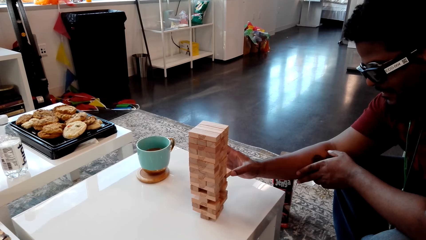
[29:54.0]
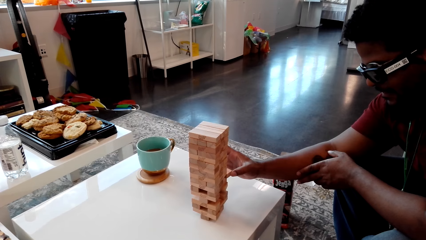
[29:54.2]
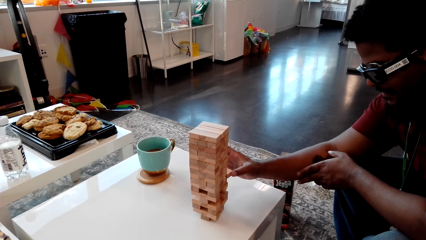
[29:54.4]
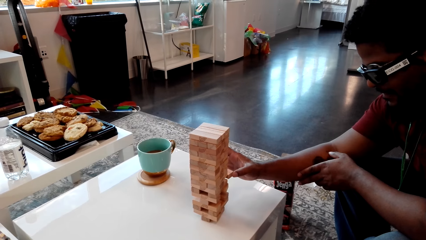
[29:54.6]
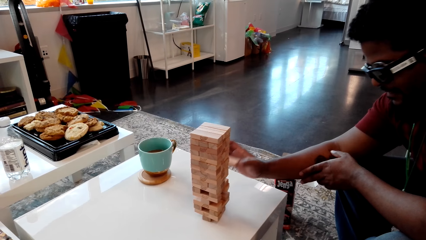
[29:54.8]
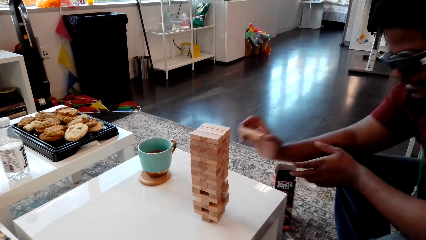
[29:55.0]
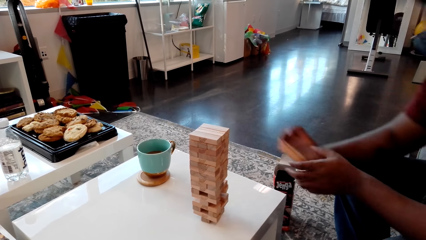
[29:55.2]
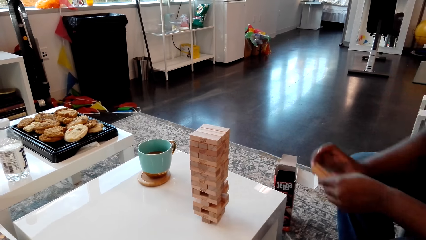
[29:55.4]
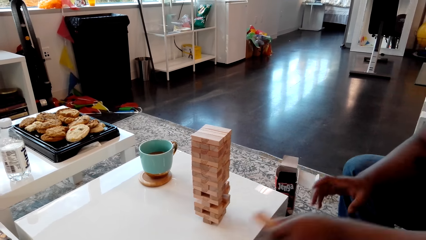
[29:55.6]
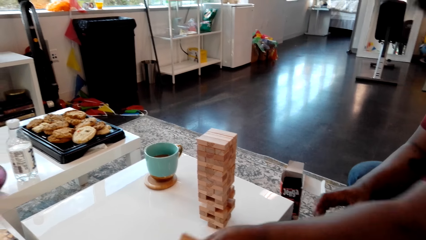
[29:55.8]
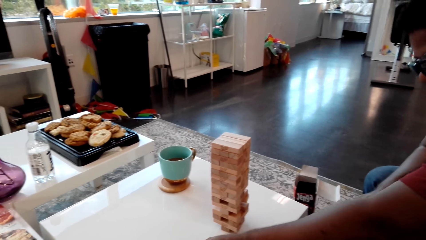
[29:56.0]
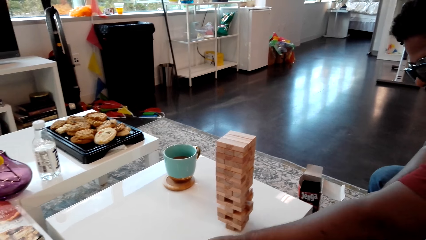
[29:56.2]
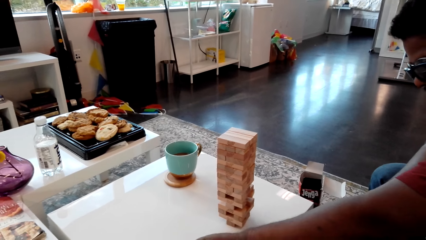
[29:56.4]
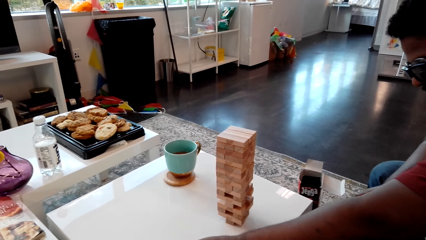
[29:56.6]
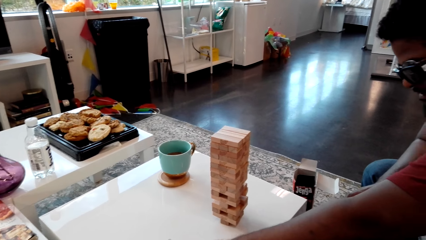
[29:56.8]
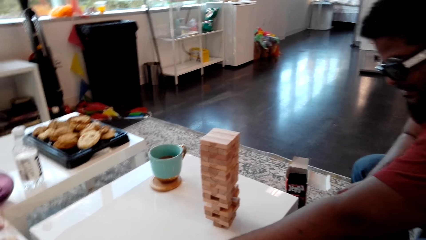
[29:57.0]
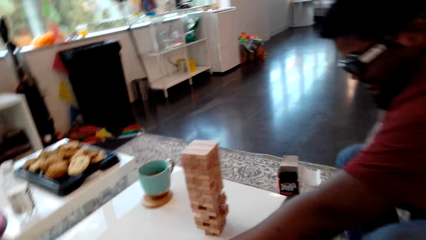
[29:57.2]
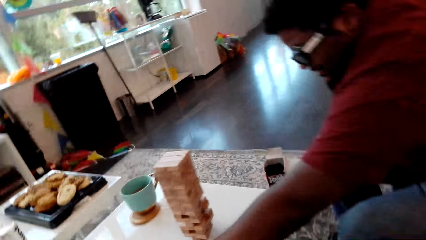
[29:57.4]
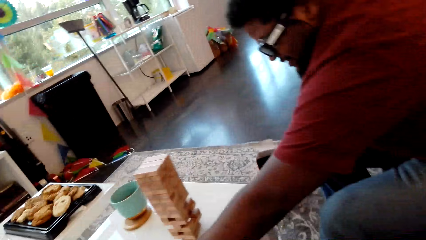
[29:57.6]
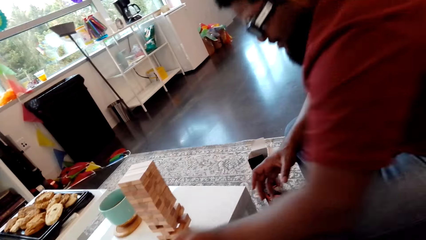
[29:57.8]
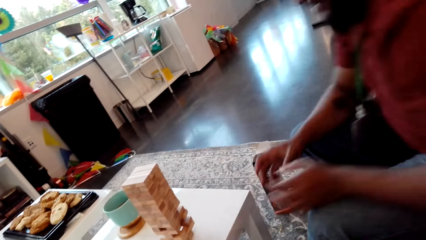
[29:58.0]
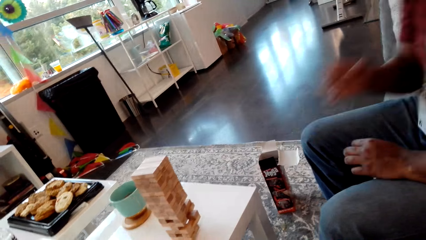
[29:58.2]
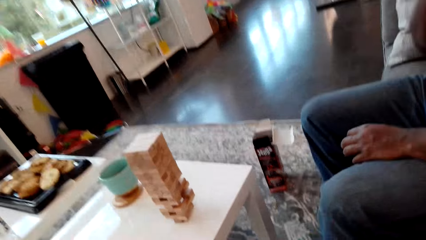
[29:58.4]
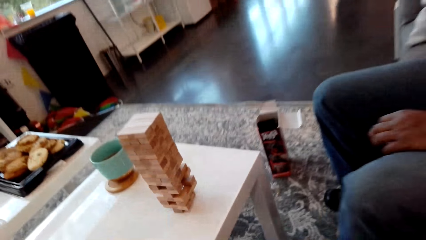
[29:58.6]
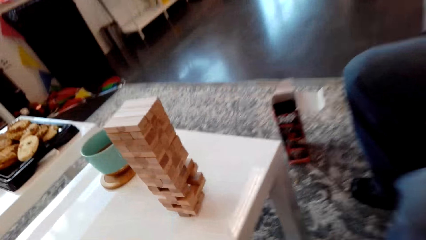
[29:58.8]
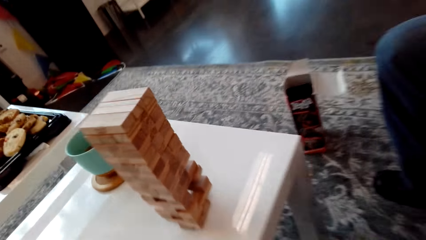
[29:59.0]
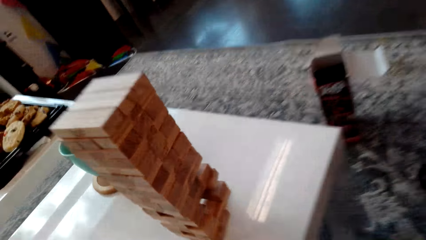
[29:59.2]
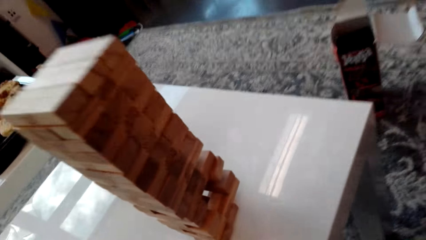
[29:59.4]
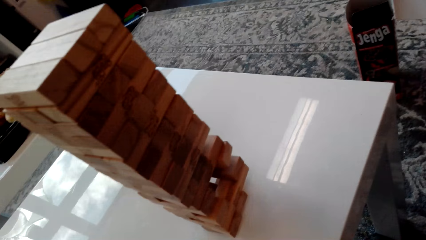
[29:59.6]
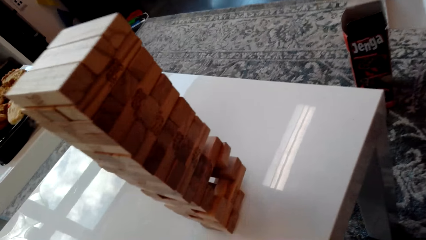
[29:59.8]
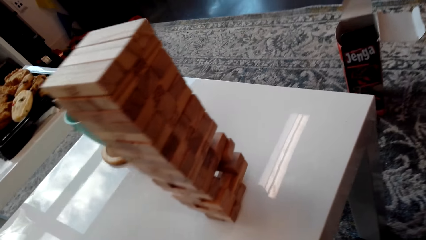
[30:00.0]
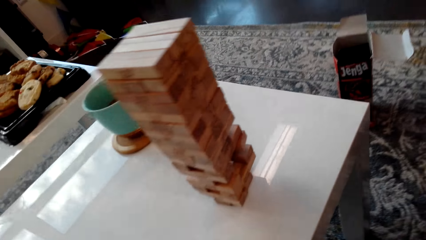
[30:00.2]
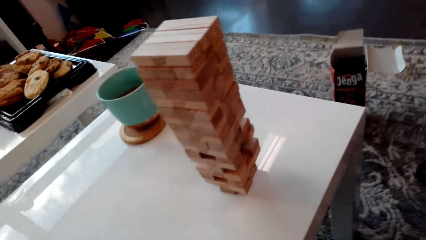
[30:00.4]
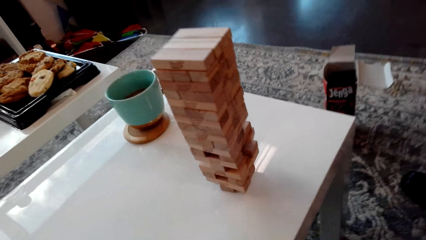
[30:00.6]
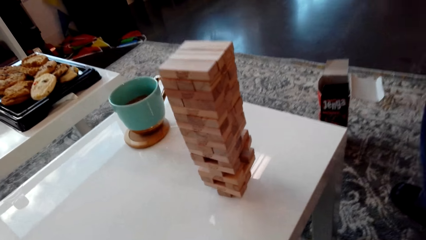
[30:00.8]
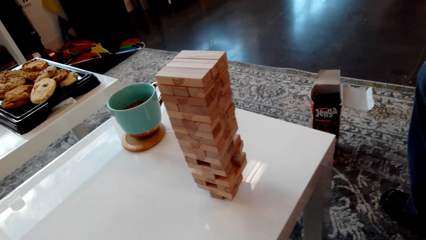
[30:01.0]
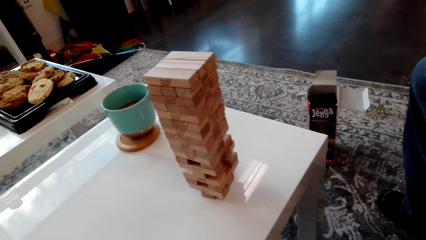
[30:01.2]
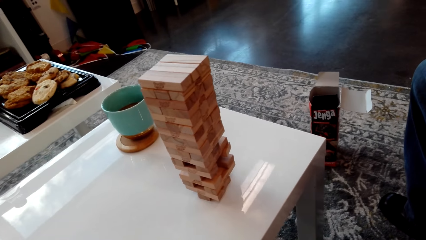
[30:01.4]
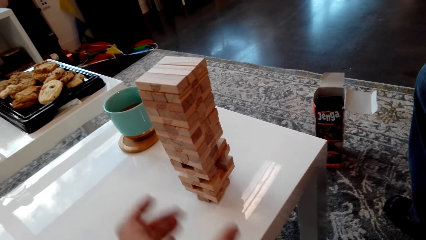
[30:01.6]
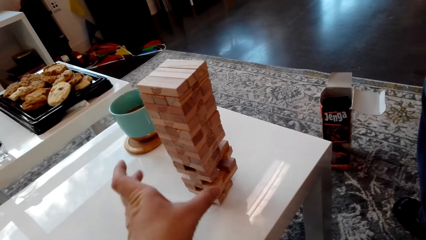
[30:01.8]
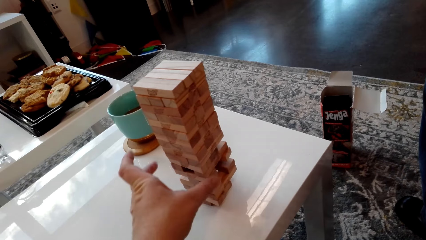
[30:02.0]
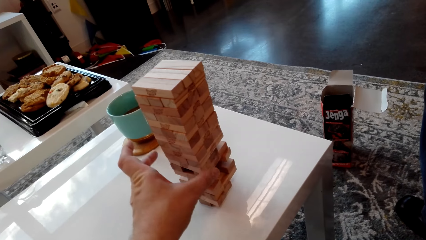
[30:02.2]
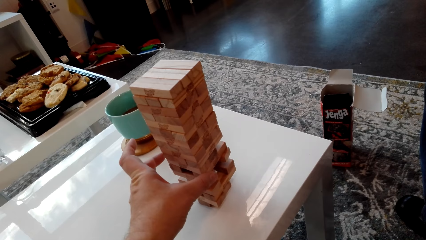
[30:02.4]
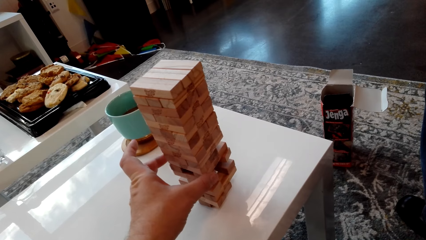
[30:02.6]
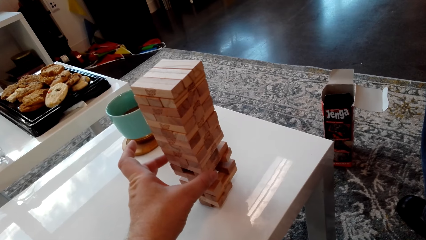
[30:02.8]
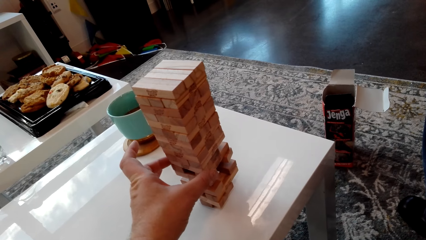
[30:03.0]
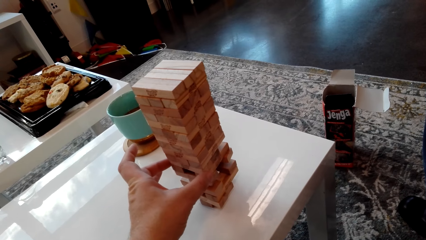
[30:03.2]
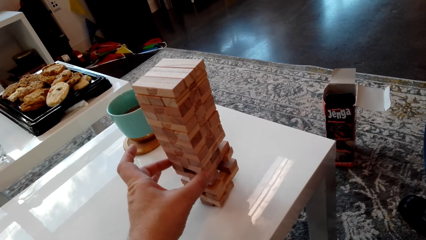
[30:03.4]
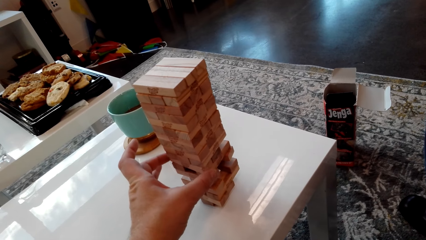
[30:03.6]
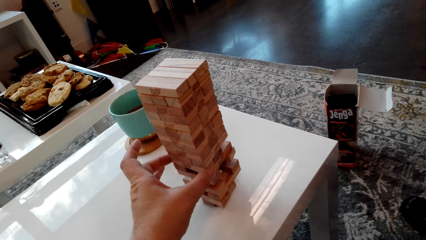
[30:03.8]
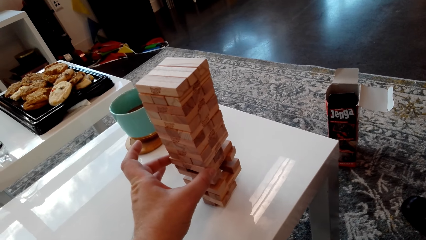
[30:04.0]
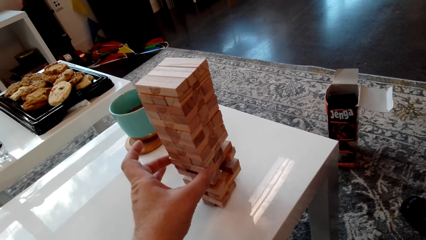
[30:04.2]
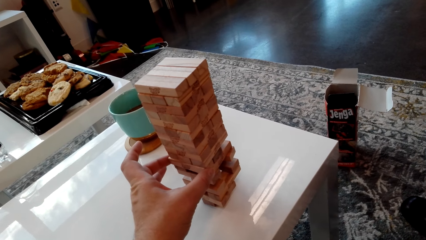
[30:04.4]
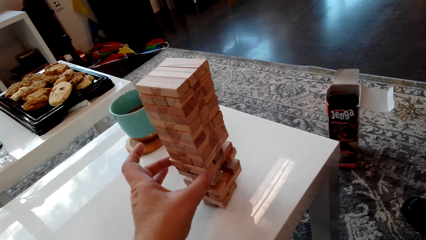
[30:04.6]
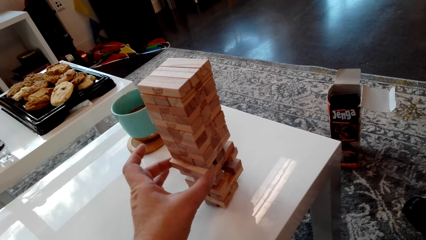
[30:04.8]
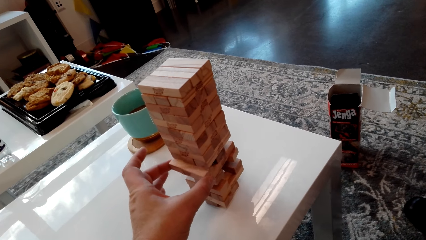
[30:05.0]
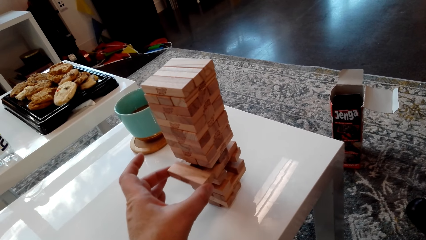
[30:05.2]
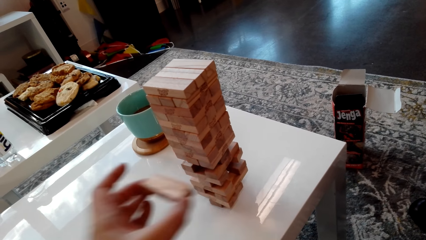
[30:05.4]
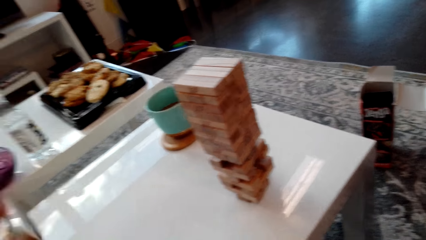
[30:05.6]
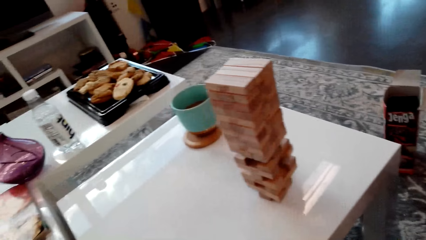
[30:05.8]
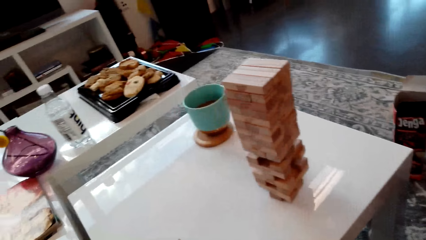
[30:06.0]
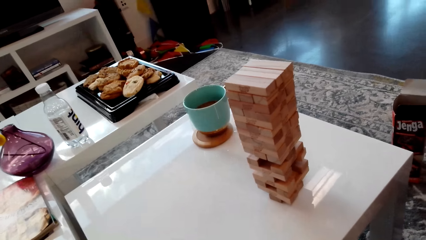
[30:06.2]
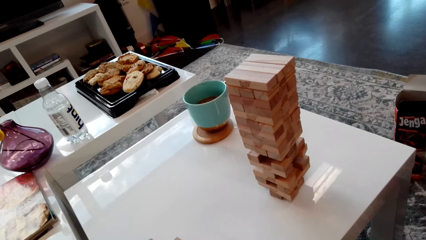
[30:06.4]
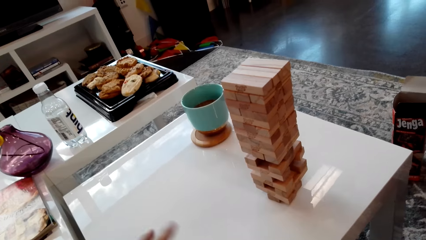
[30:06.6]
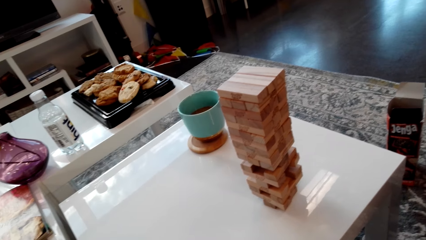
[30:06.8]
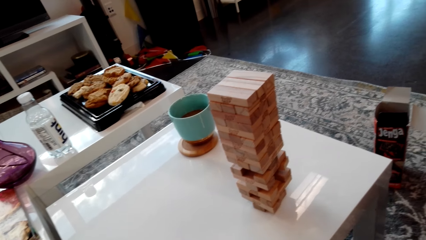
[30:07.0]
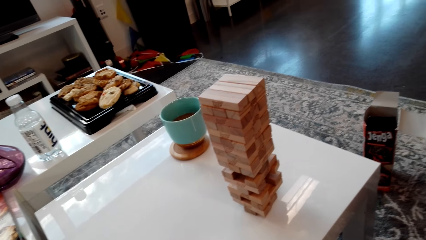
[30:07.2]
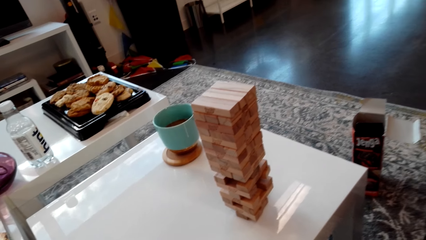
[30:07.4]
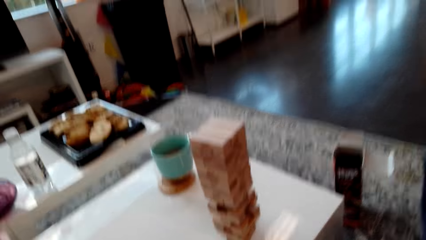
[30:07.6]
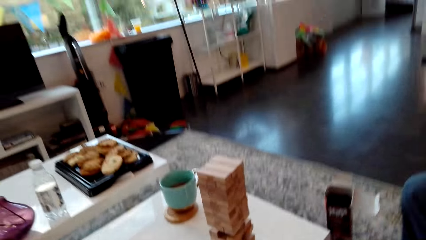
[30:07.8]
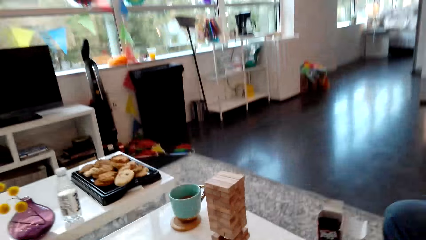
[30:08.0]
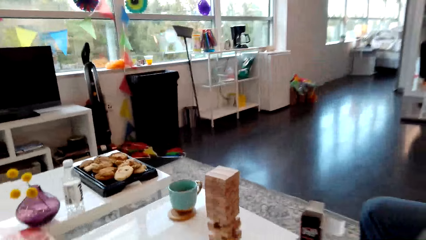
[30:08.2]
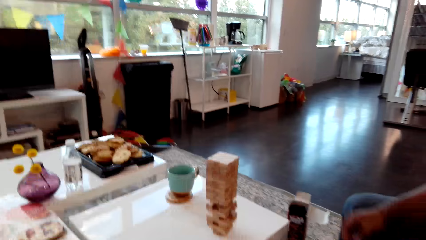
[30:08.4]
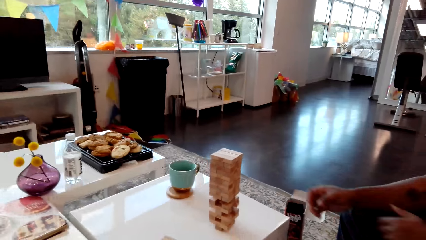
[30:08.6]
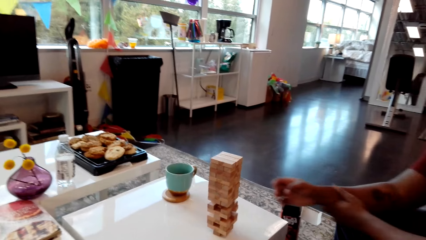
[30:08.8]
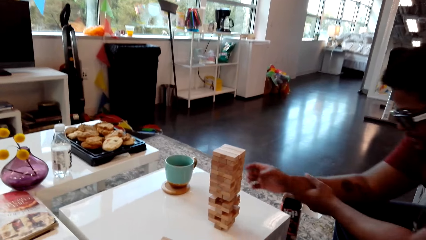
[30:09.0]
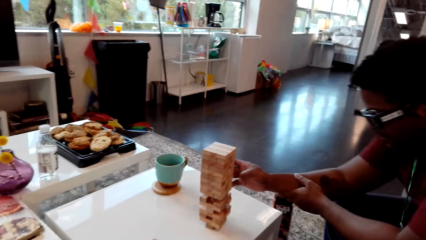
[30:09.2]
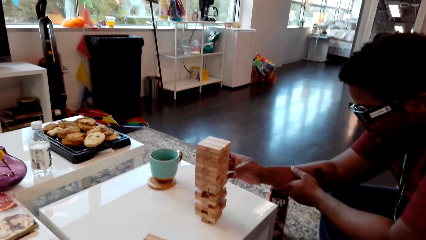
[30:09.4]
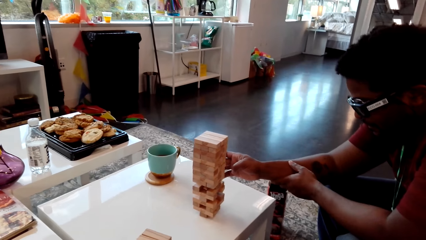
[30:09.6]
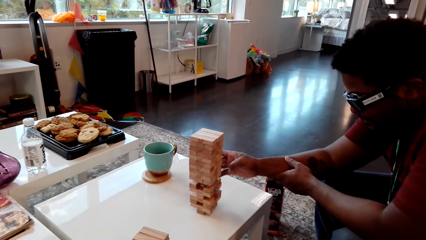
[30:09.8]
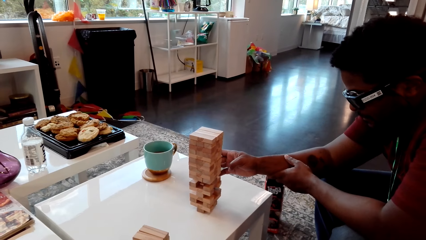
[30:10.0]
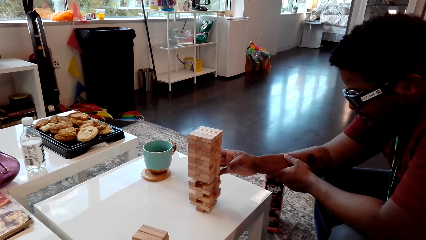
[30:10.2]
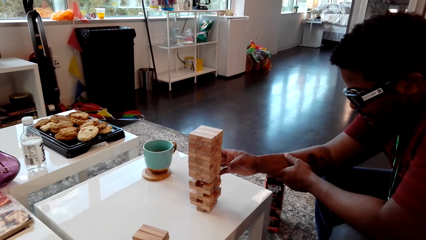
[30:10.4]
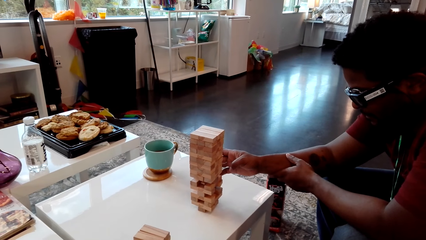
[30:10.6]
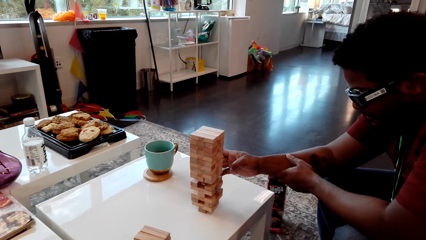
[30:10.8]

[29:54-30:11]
A man removes a piece of wood from the stack of blocks of wood. The man puts the piece of wood aside on the table. The camera wearer removes a piece of wood from the stack of blocks of wood. They put the piece of wood aside on the table.
